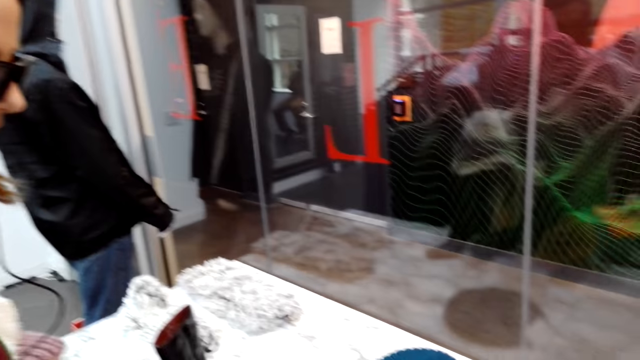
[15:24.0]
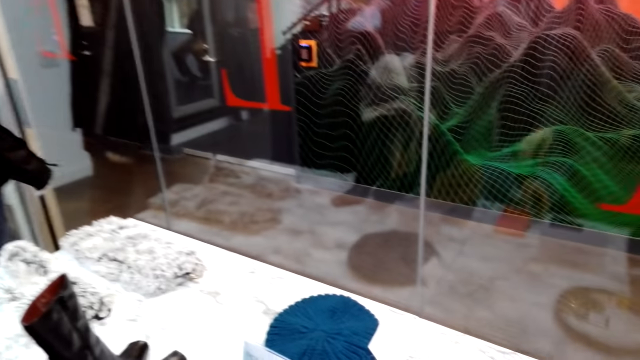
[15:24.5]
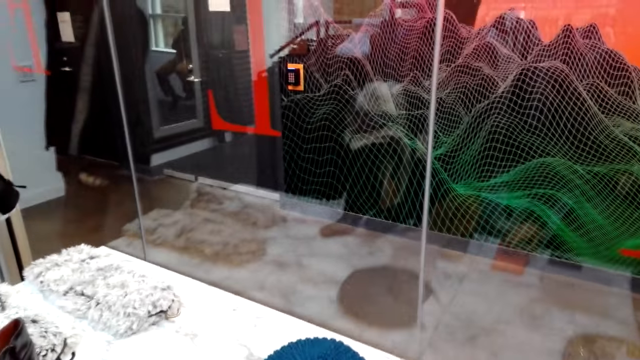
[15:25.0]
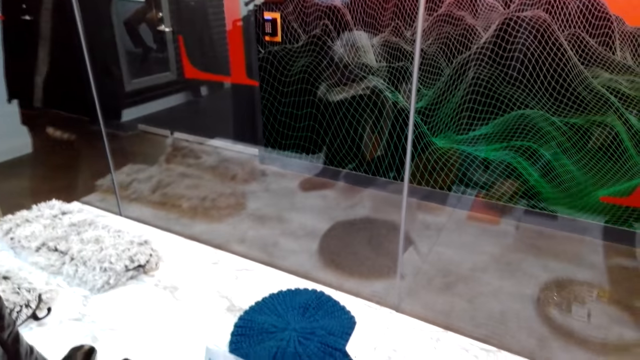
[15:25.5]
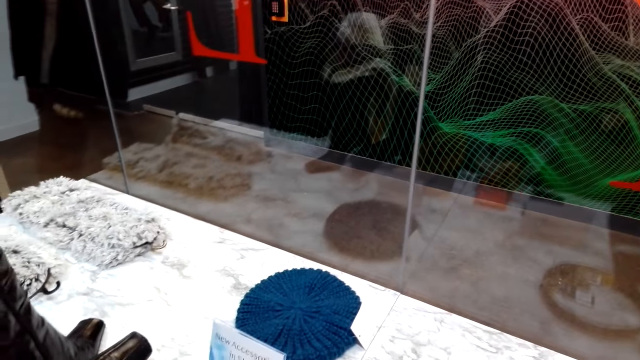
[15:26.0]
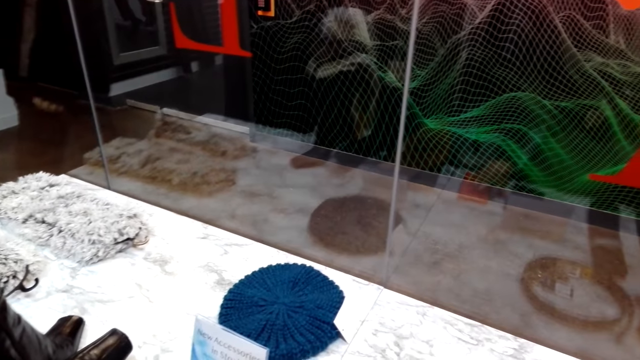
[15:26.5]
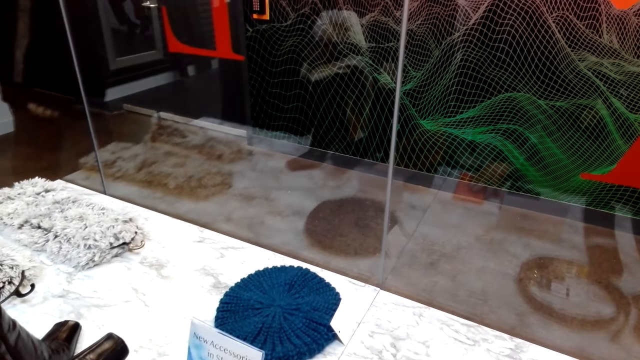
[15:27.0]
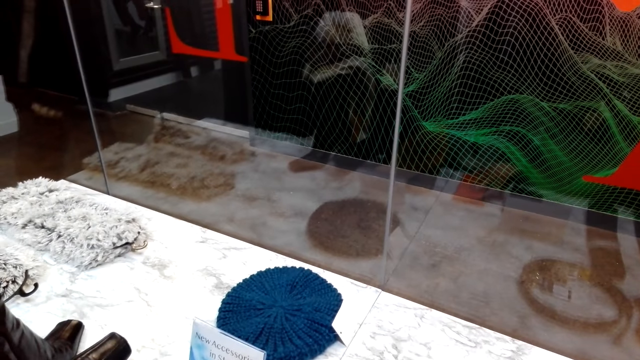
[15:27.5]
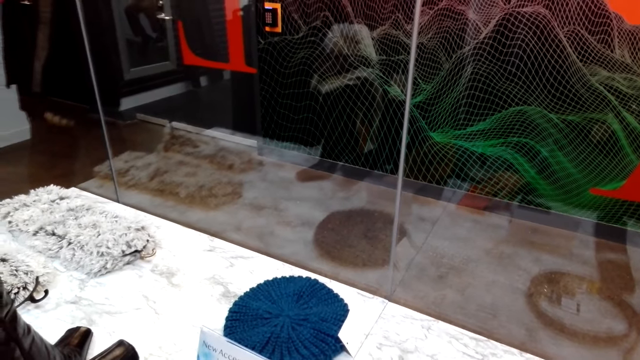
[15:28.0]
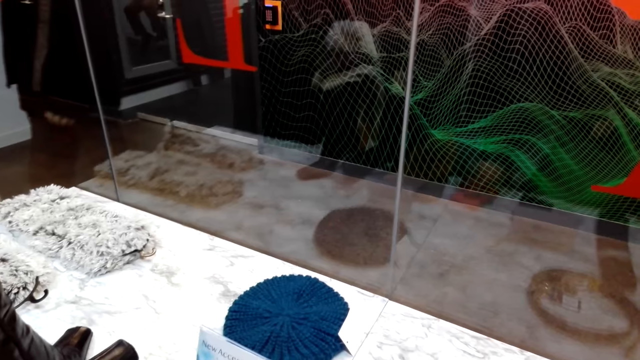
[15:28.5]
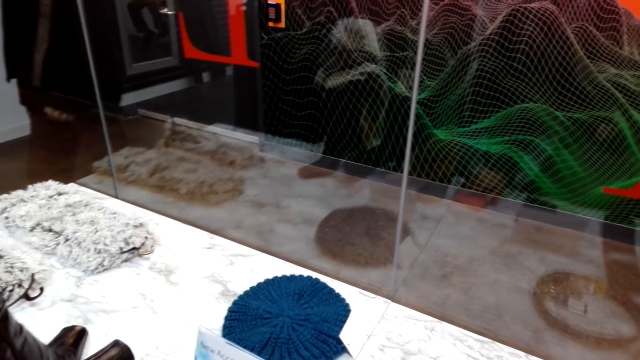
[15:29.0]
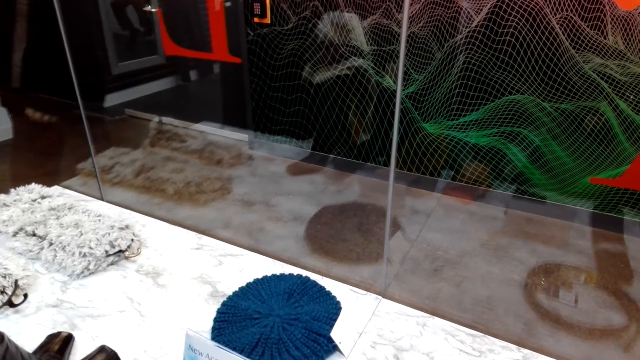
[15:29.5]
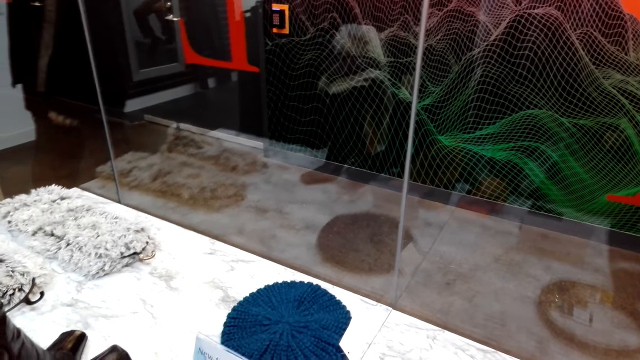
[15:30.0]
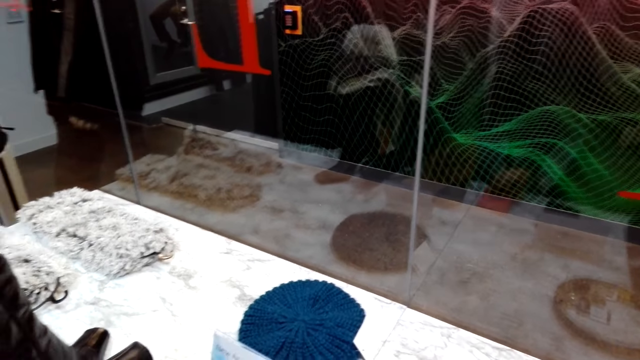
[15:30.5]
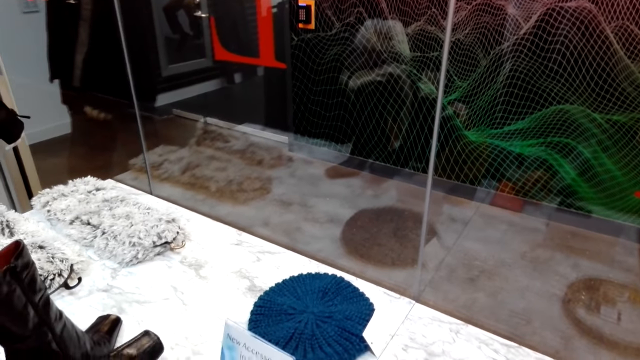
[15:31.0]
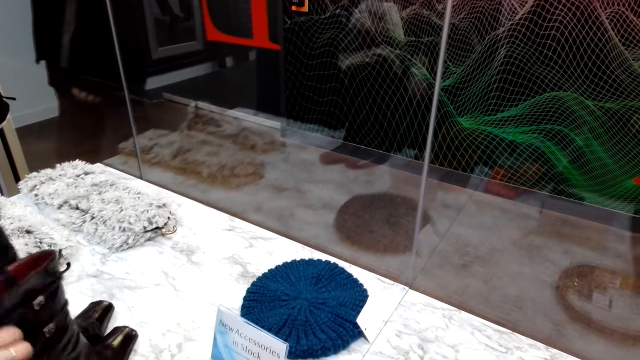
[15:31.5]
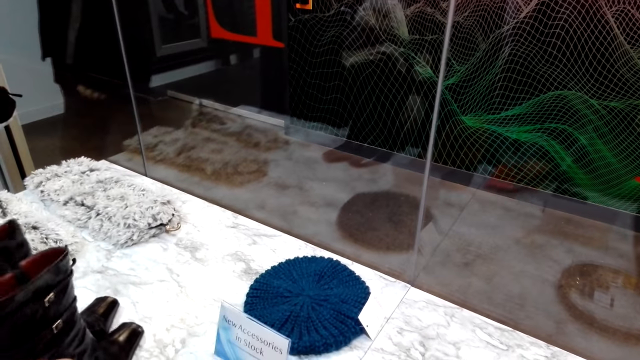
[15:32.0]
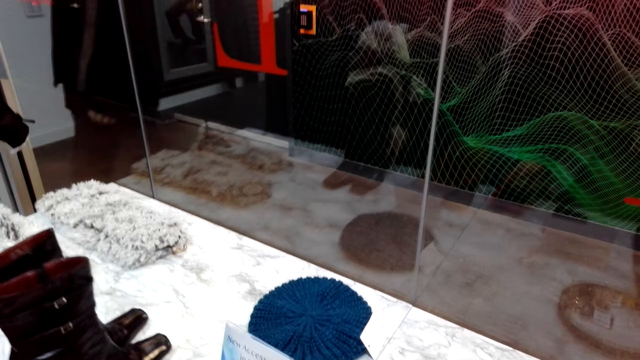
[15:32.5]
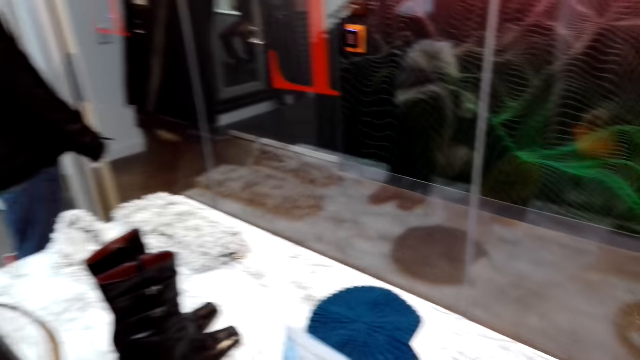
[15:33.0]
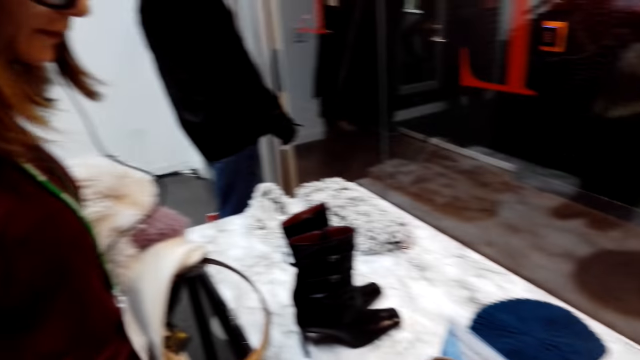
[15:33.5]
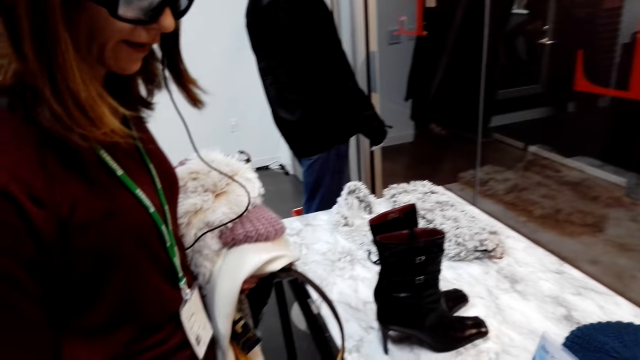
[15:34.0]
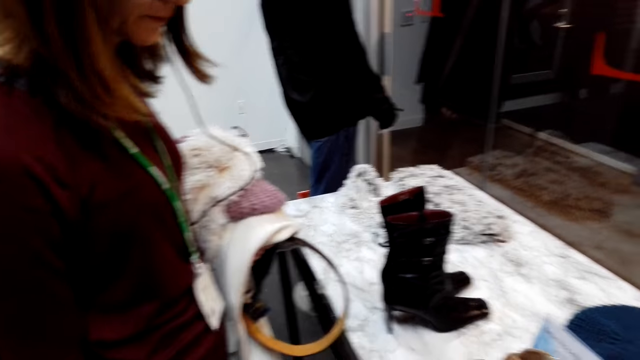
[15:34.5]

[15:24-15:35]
A woman places the purse from the table. The camera wearer touches the phone case. They converse to the woman. The woman touches the boots and moves the boots on the table. The camera wearer looks at the woman.

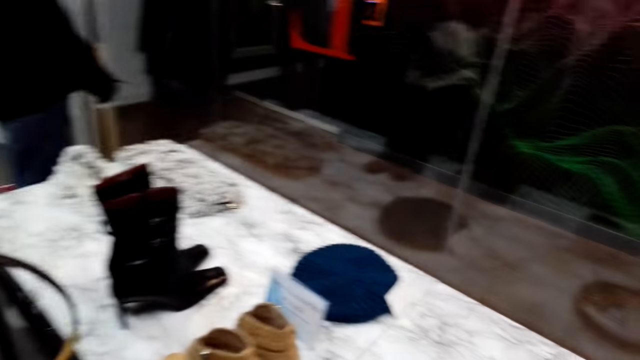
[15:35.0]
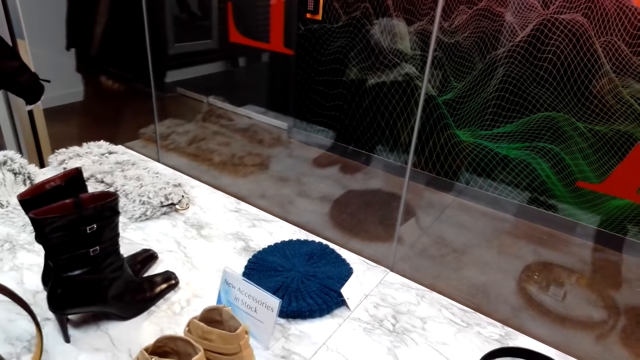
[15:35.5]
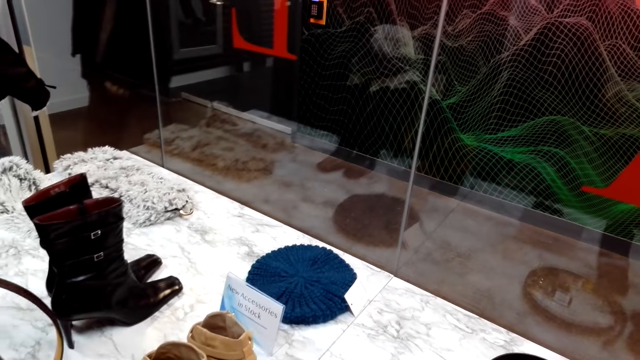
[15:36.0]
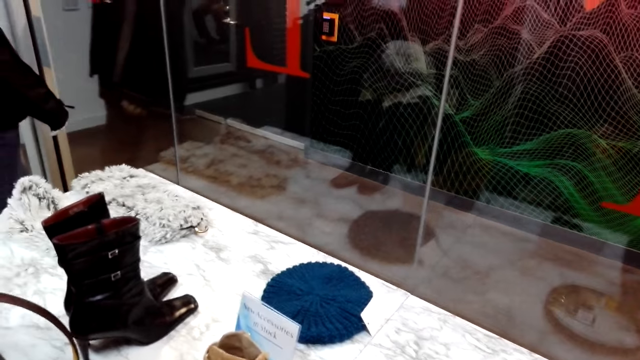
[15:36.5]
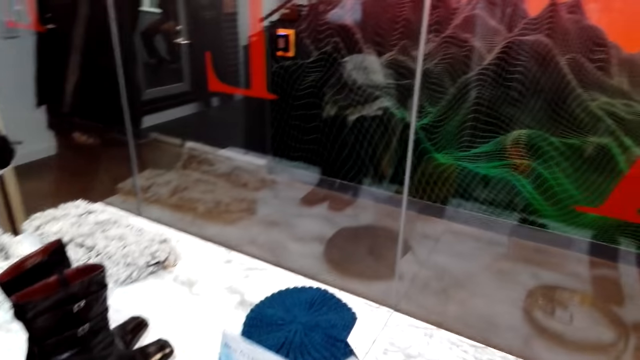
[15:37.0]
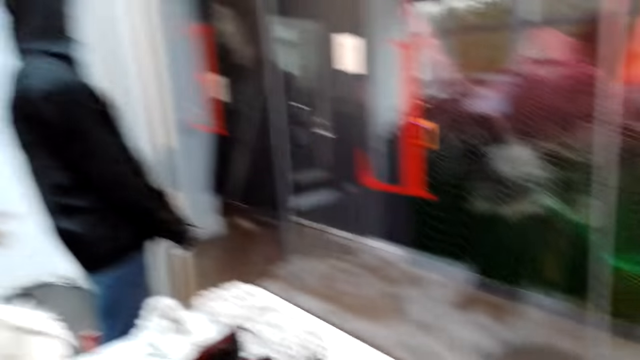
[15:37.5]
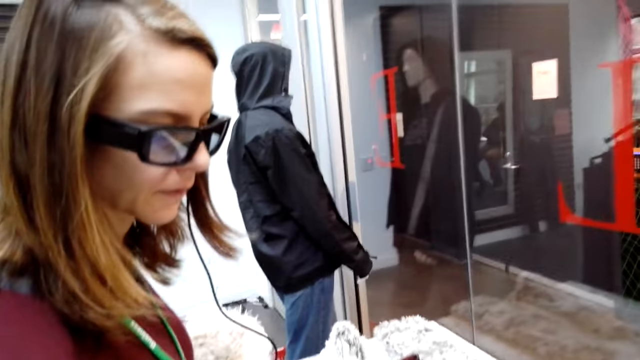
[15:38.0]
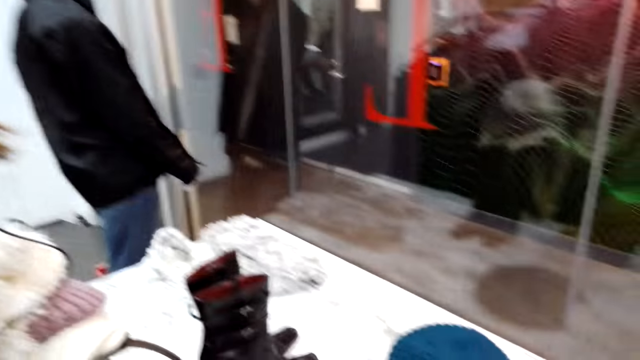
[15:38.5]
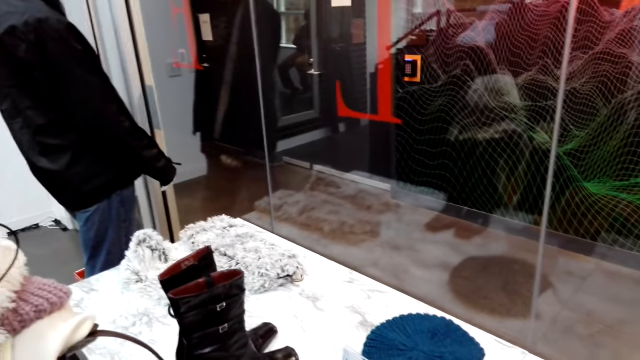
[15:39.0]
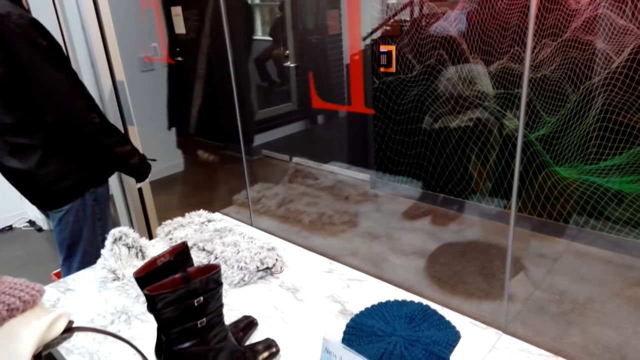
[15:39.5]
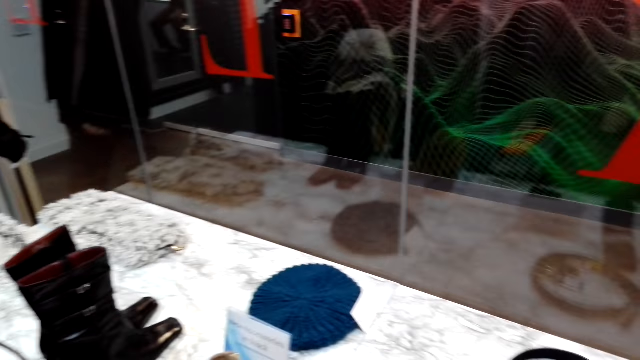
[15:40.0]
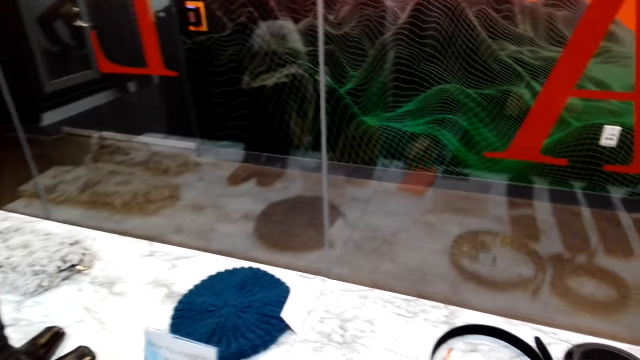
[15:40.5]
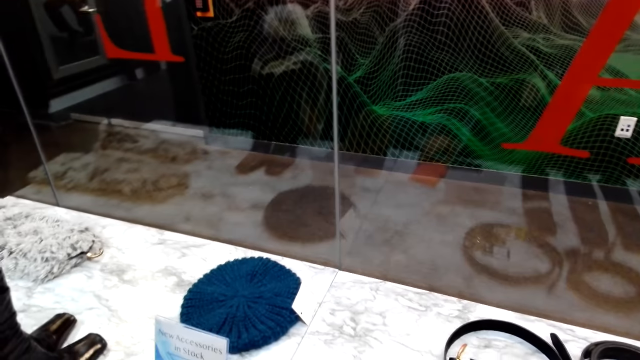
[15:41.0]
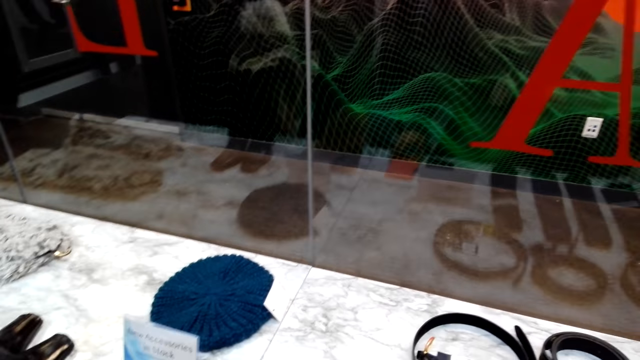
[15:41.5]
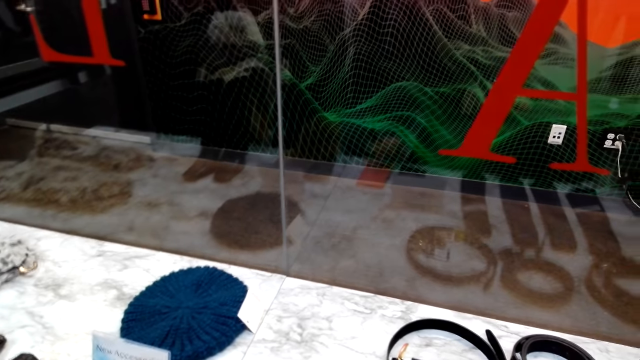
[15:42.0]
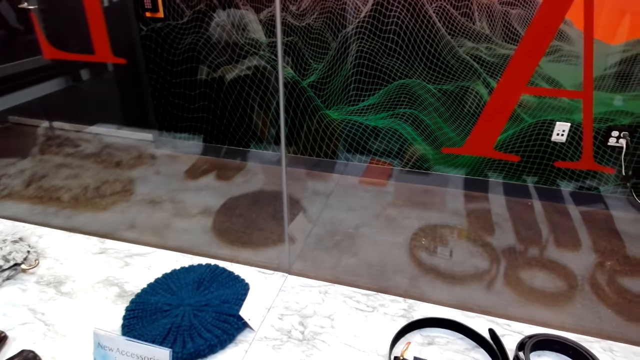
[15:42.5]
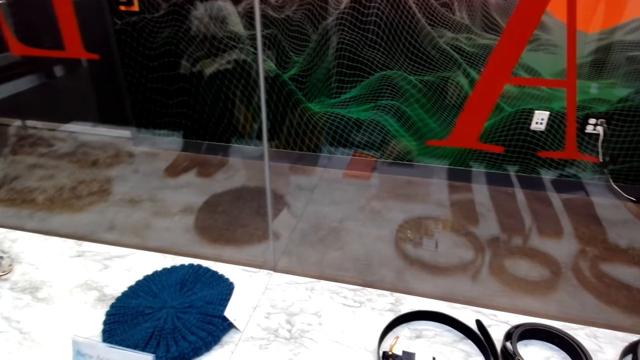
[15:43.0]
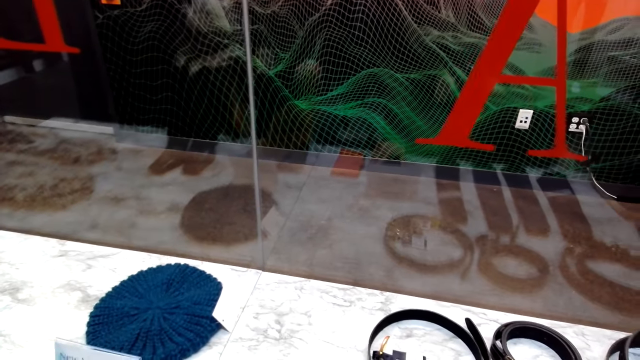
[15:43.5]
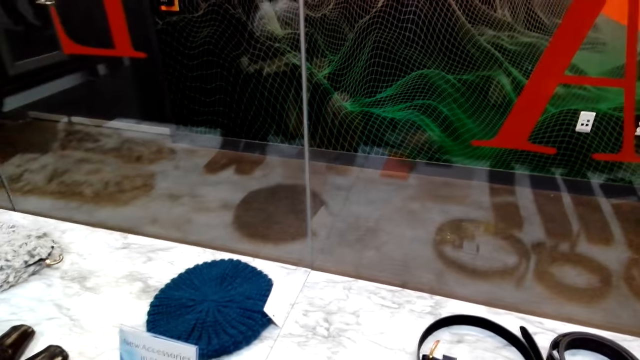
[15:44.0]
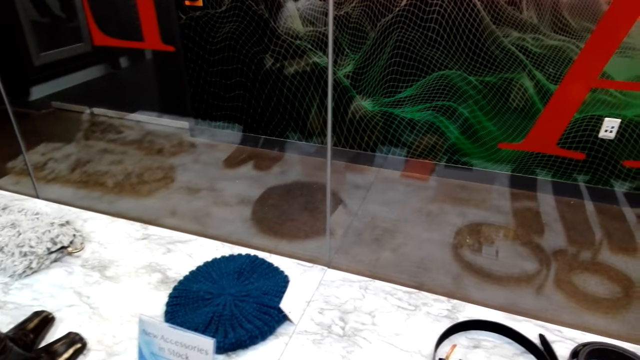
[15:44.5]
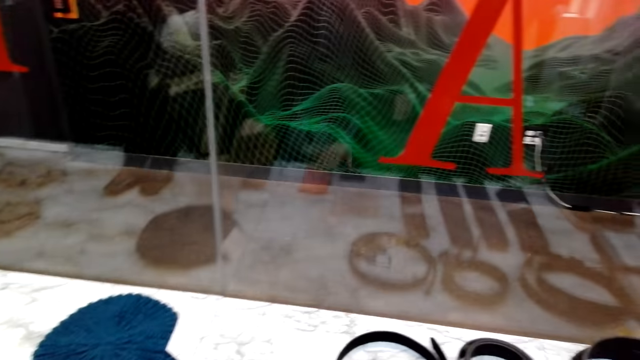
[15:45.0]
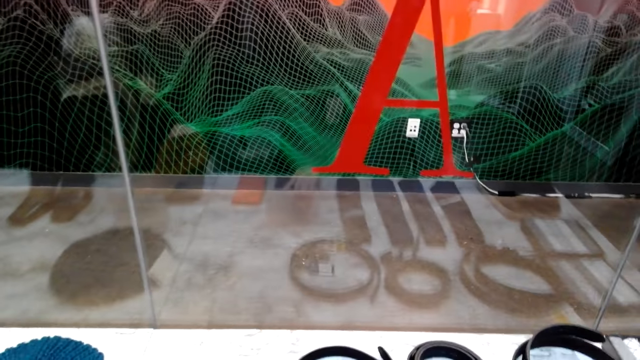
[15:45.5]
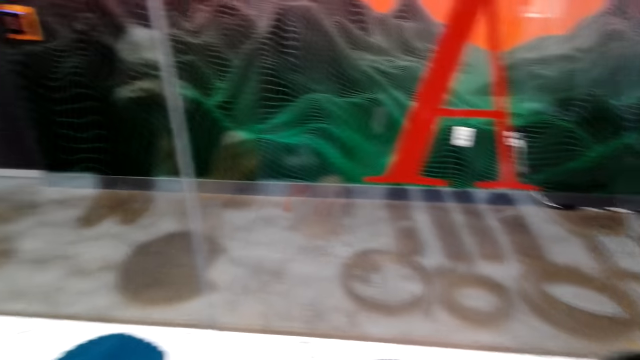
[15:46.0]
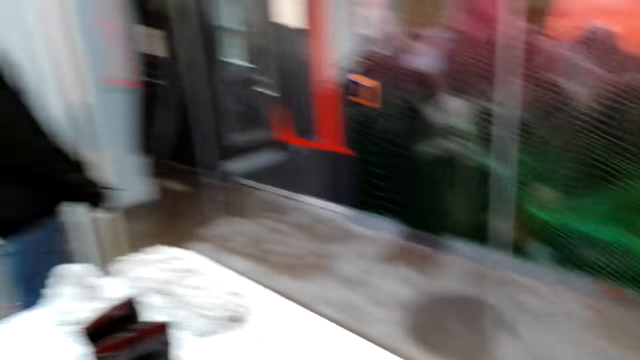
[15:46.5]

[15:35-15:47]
The camera wearer speaks to the woman. They look at the surface. They move the phone case on the hands. They pick up the purse on the table. They look at the surface. They put the phone case on the surface. They converse to the colleagues. They place the purse on the table. They touch the boots. They move a cap.
